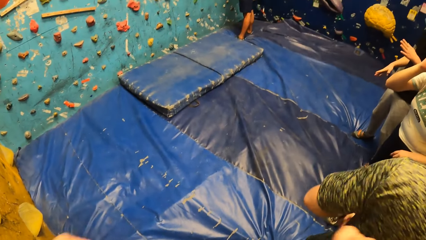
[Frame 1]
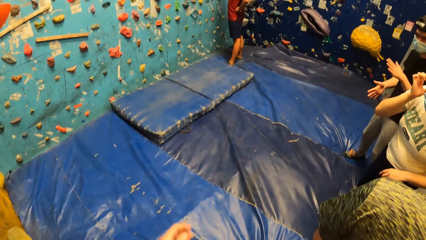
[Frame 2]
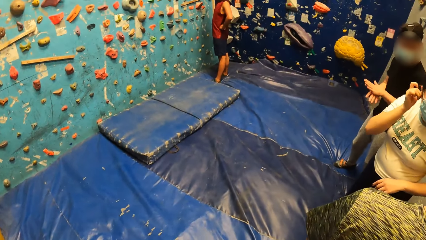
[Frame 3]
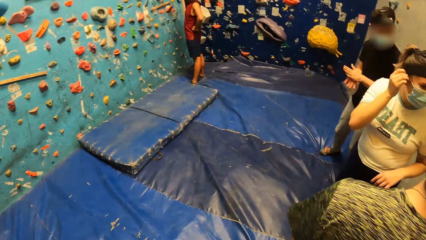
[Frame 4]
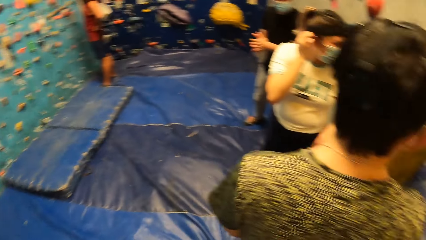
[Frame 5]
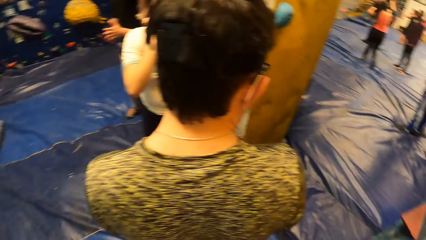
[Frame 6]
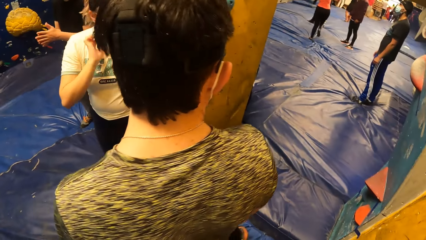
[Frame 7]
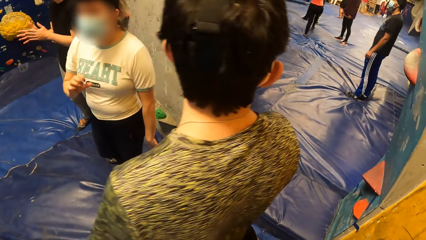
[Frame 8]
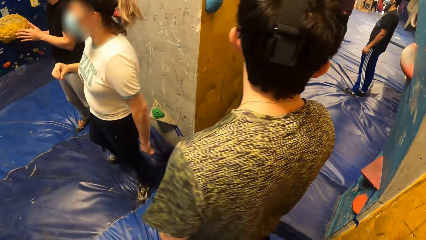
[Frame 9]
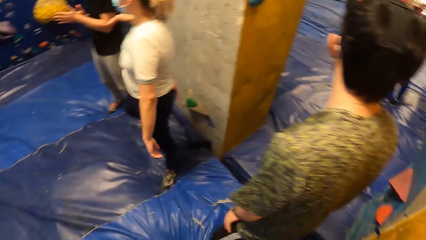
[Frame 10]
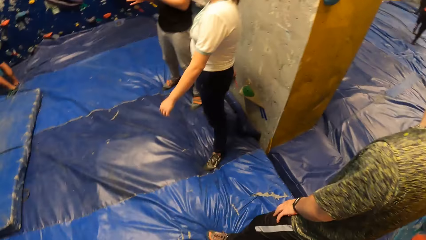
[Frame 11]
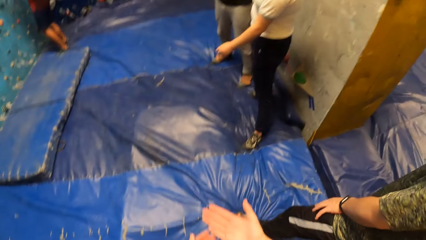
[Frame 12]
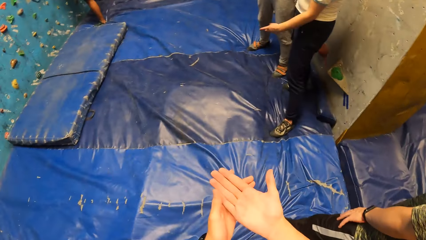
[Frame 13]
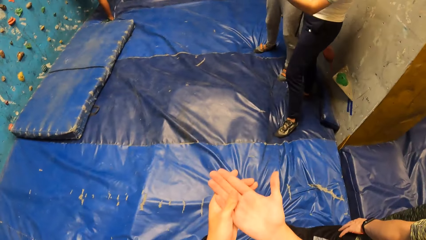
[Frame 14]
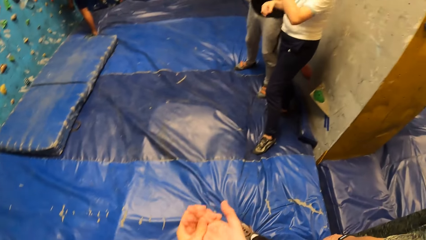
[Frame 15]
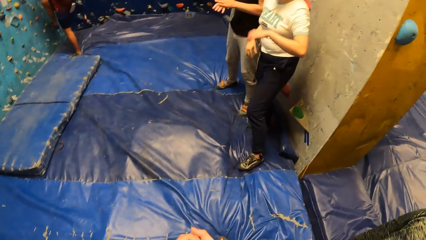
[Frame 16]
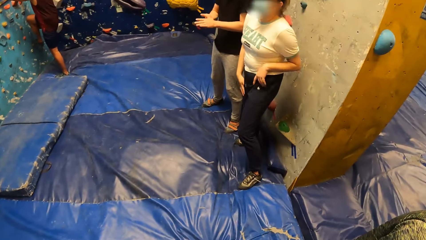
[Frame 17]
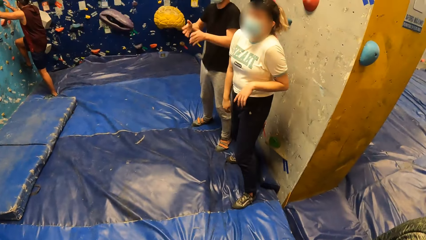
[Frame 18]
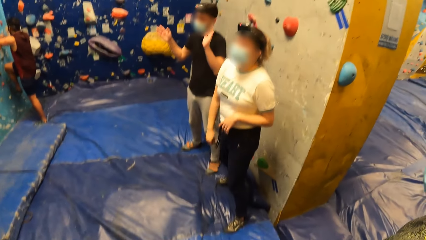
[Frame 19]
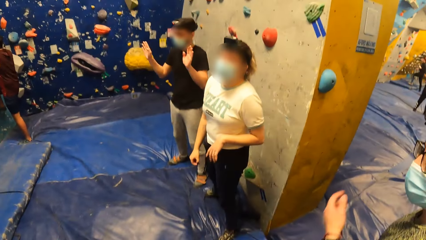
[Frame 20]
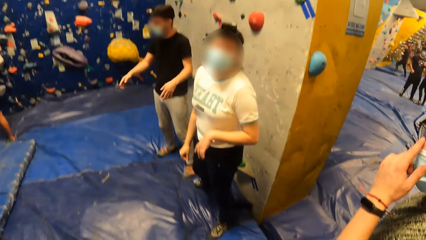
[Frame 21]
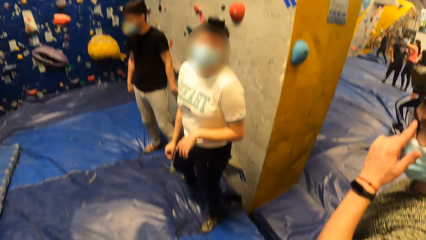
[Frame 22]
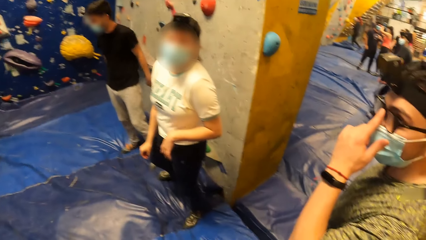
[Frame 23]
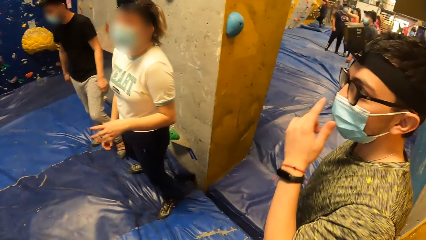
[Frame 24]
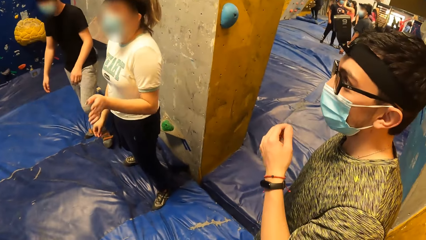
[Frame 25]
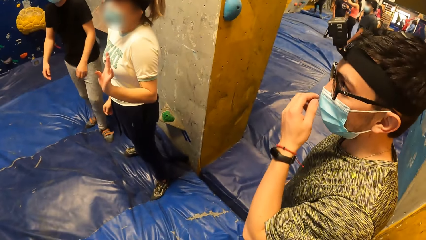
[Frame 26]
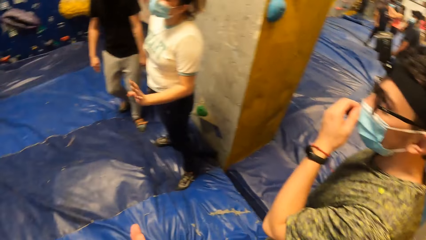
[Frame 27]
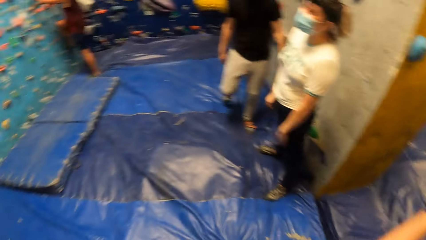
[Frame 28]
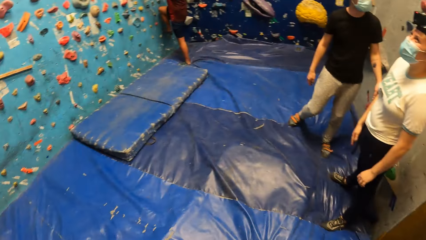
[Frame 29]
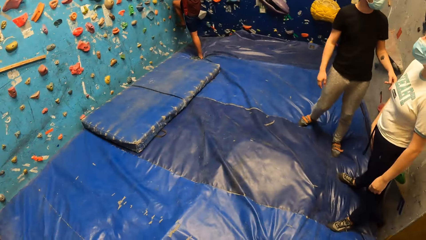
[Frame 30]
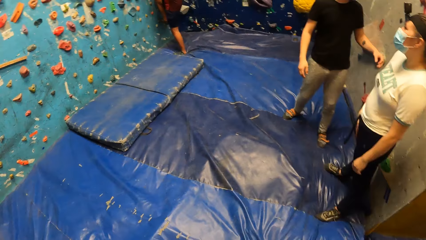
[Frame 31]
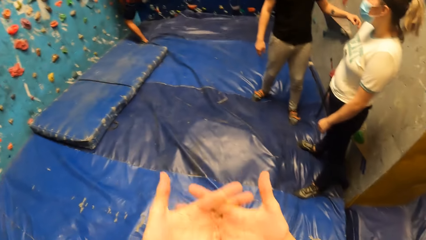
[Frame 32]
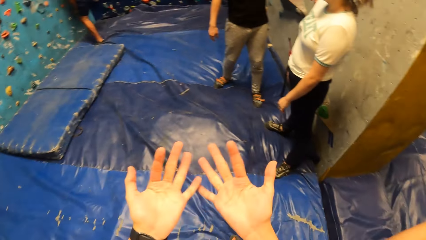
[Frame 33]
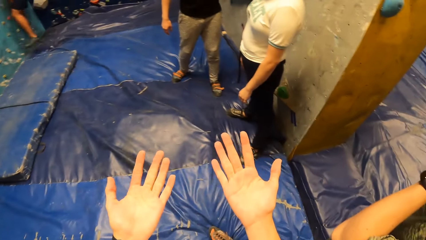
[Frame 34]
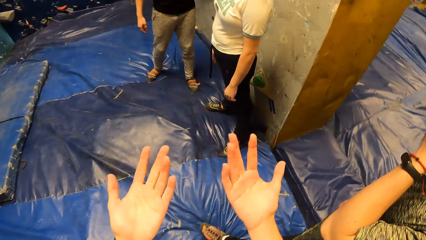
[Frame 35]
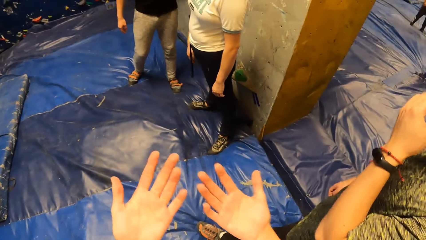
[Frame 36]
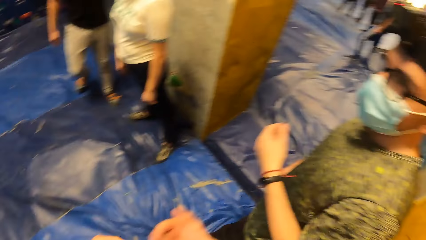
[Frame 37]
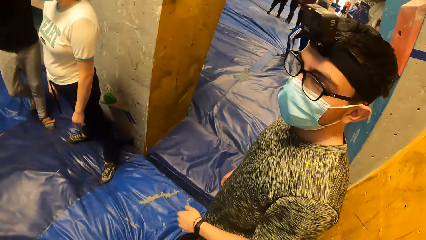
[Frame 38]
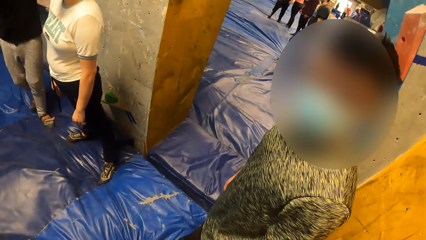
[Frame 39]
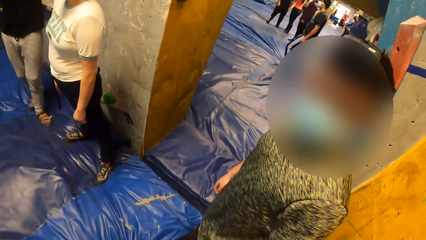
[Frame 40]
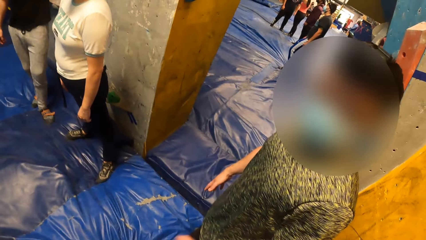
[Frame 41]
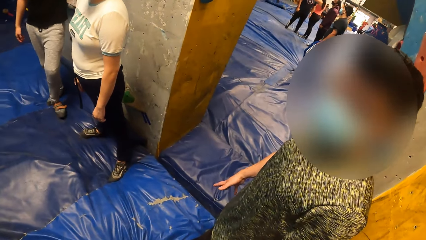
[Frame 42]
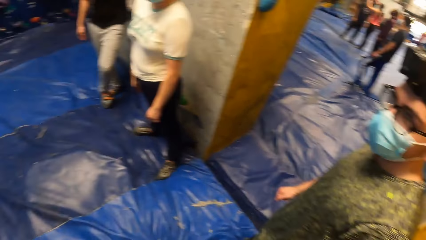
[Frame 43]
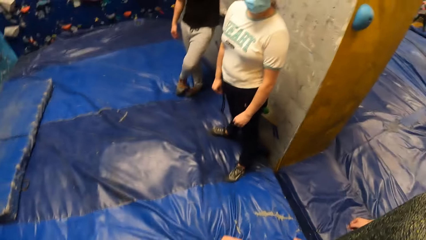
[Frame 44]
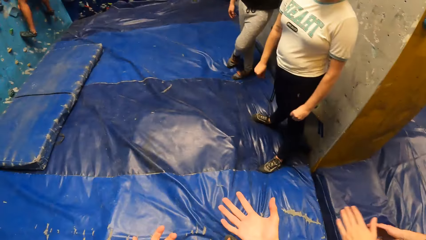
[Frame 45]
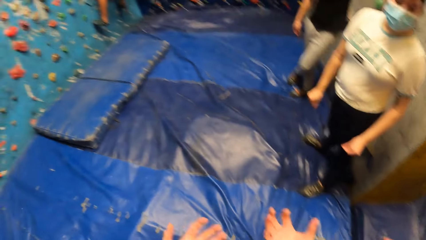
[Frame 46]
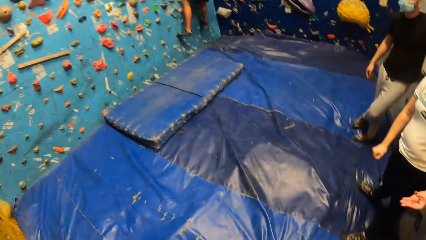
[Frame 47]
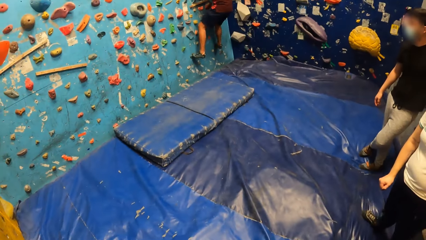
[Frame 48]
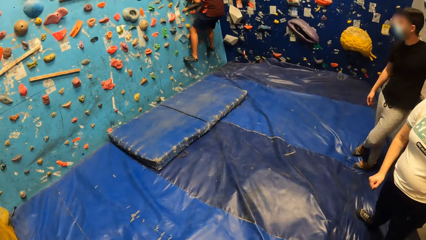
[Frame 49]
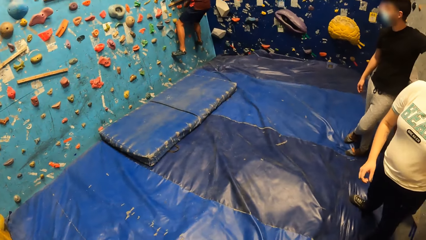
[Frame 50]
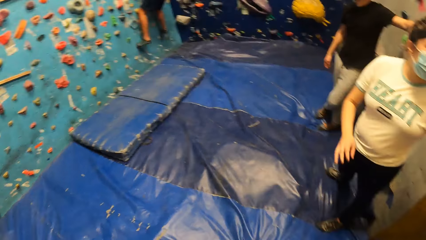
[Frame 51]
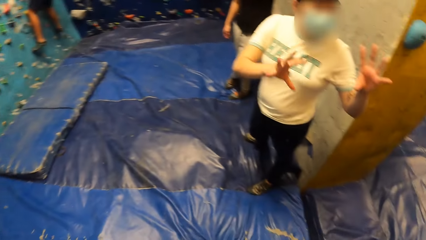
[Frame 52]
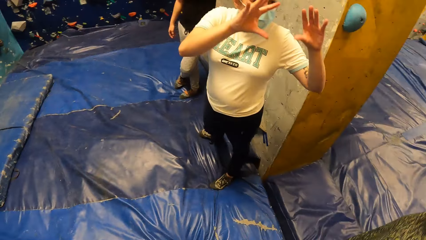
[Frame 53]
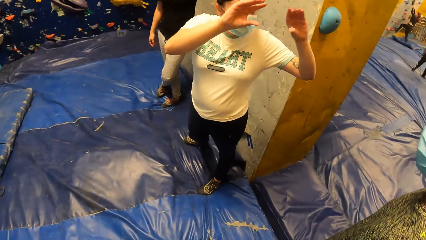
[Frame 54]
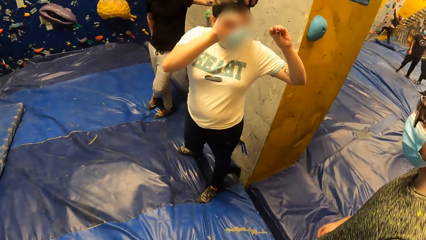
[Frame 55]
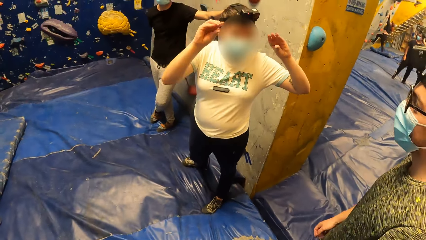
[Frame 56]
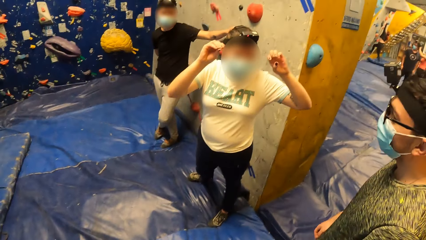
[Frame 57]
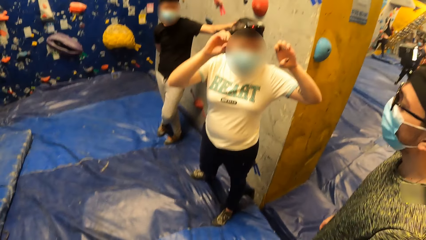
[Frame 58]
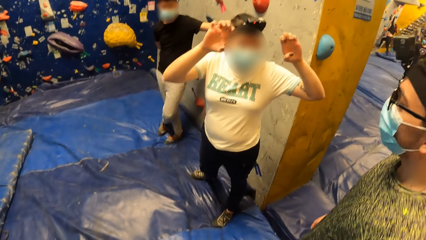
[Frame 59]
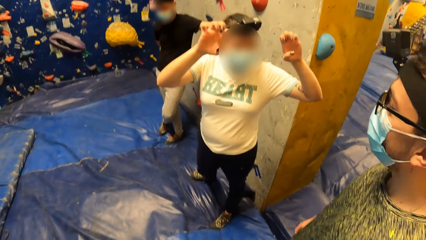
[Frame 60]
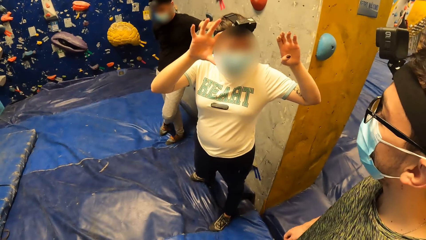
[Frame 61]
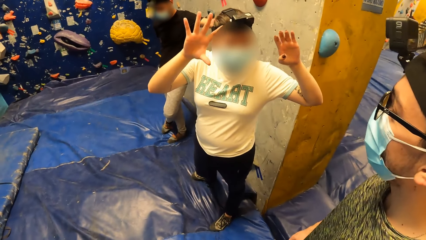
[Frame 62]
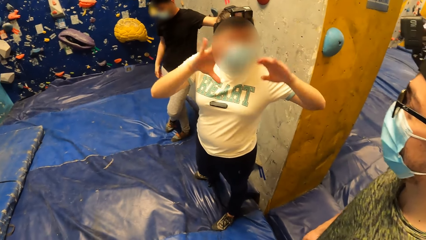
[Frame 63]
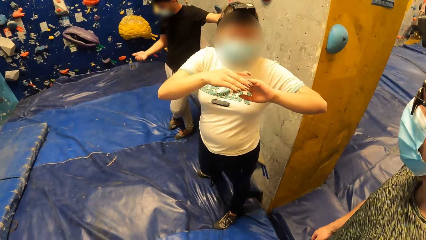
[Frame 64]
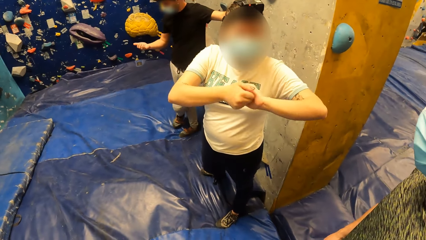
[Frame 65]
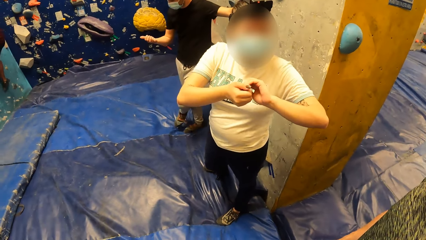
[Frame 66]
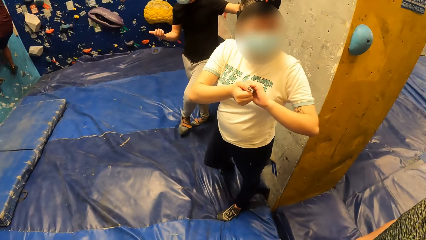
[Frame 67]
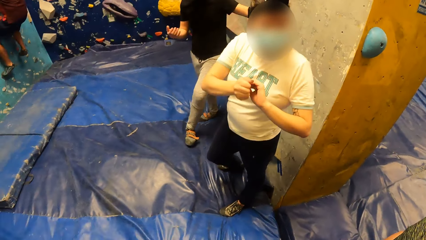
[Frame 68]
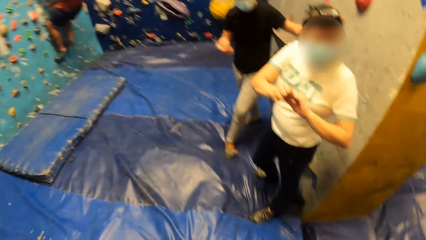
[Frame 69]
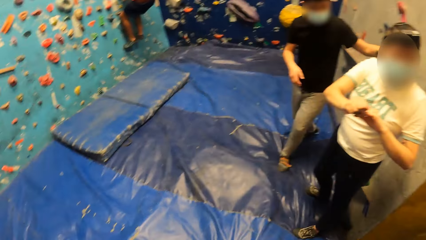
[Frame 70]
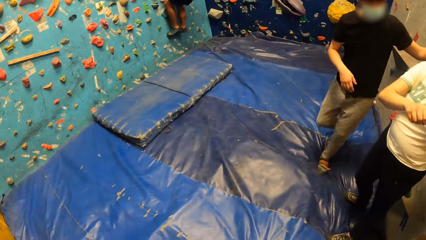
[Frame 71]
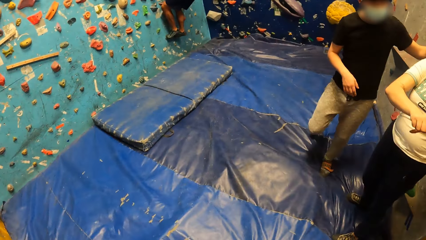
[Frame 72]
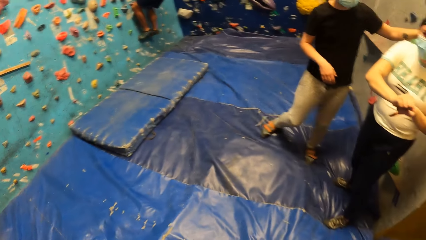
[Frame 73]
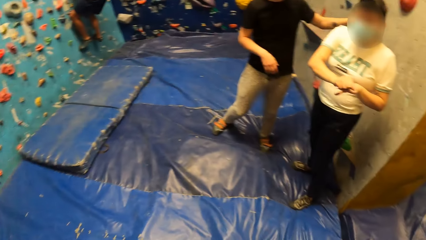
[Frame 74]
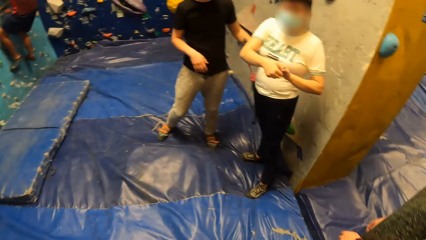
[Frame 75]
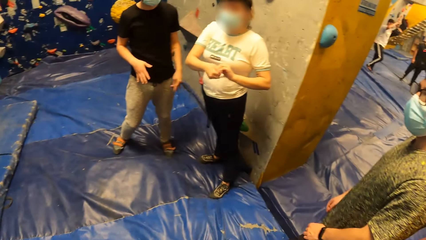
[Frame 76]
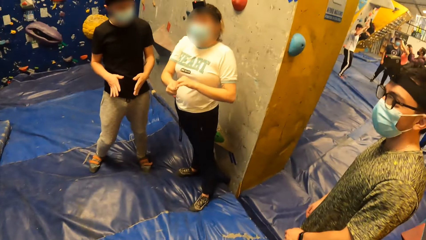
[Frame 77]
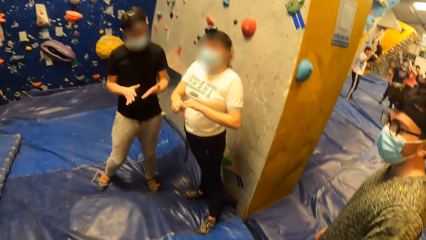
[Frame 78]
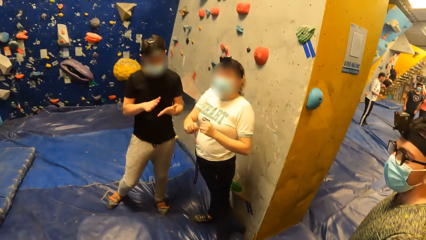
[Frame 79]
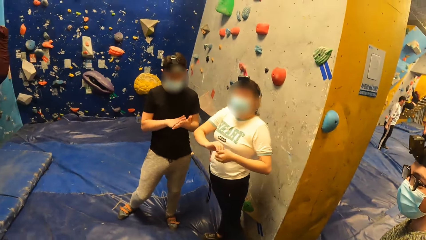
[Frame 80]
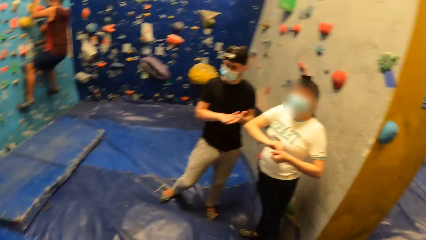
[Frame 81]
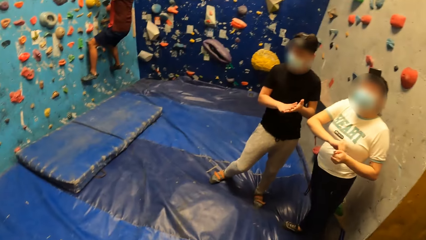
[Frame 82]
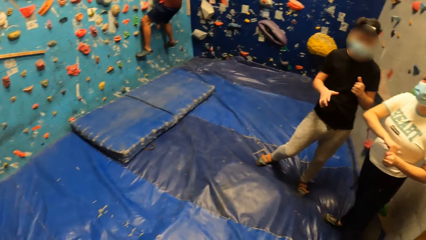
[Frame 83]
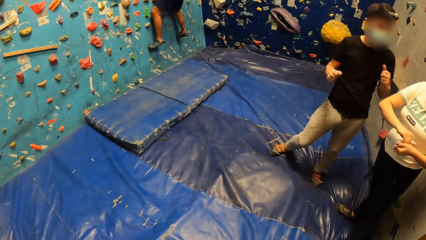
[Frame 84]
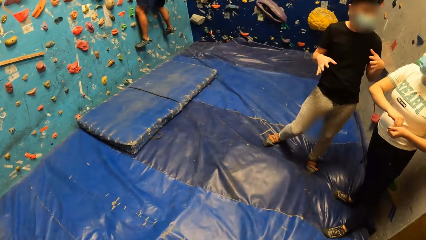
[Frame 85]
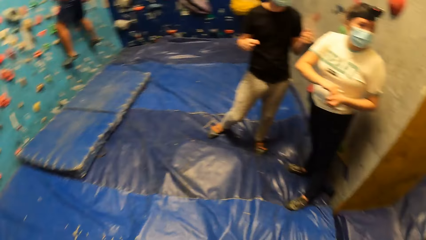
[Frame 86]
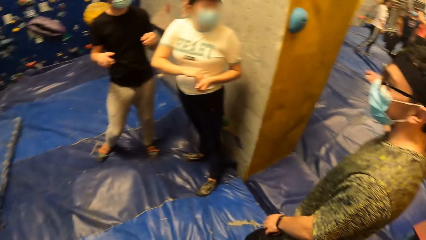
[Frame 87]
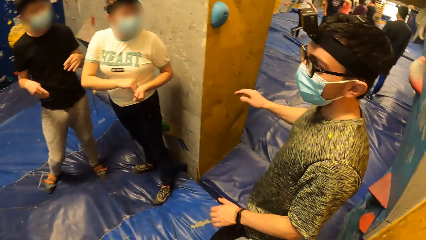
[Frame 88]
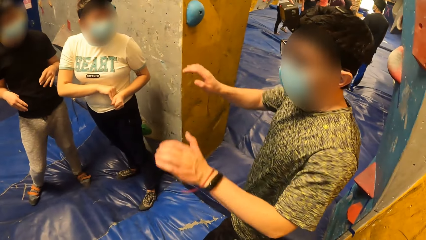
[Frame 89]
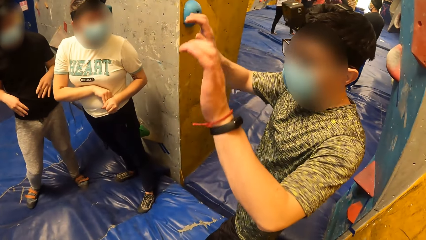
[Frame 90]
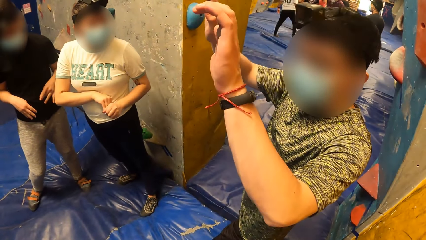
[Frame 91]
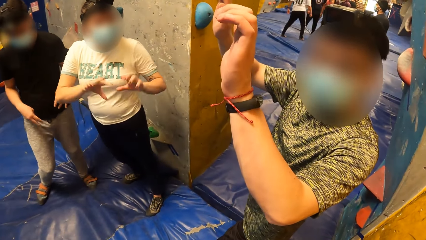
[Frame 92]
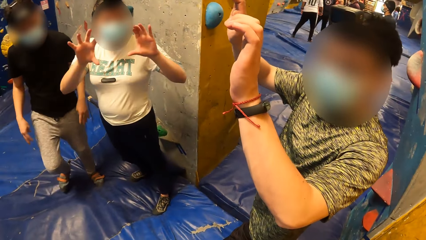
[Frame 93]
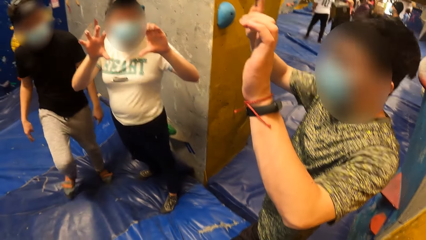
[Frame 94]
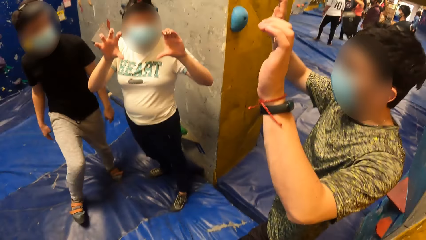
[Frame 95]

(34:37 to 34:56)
A man touches the ear. Another man gesticulates with both hands. A third man adjusts his glasses with his left hand. A woman gesticulates with both hands. The third man moves. The camera wearer gesticulates with both hands, interacts with the third man and raises hands. The third man turns. The camera wearer interacts with the woman. The woman gesticulates with both hands. The first man raises his hand and holds his hand. The second man moves, dusts his palms together, moves his hand and gesticulates with both hands. The third man gesticulates with both hands and raises his hand.
